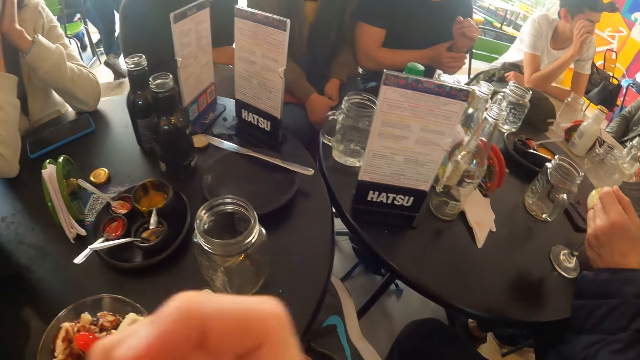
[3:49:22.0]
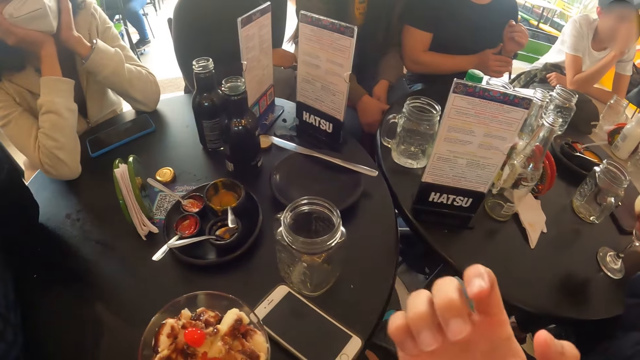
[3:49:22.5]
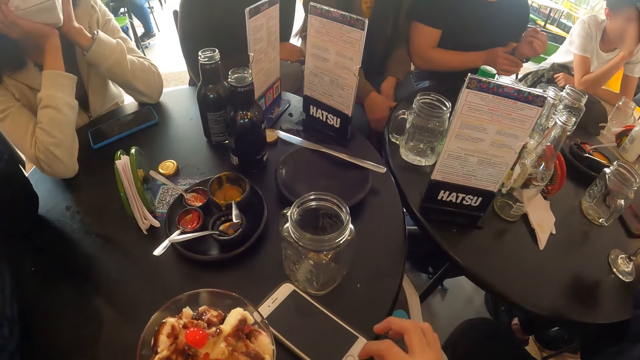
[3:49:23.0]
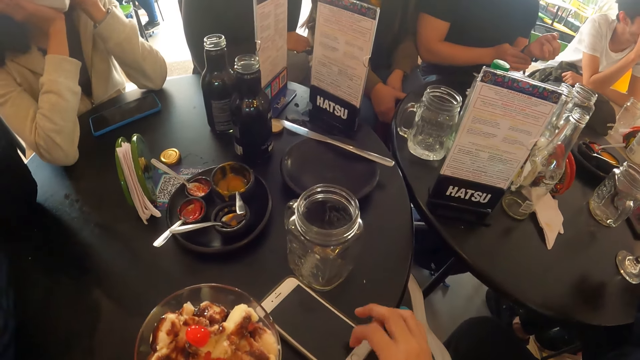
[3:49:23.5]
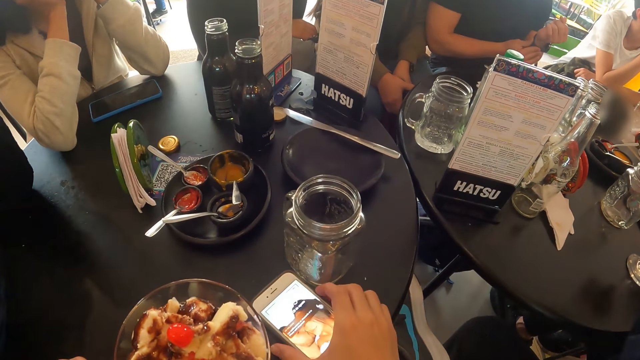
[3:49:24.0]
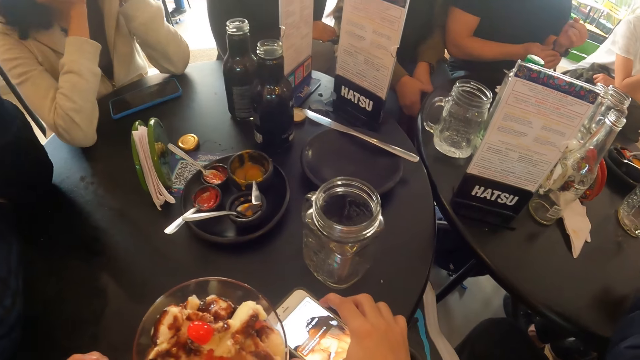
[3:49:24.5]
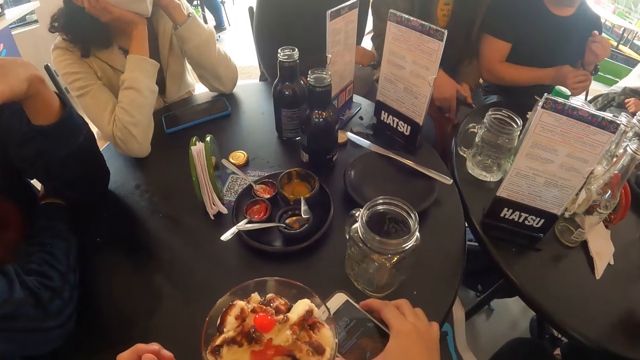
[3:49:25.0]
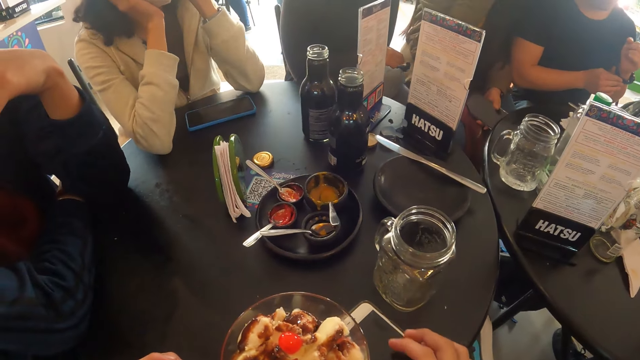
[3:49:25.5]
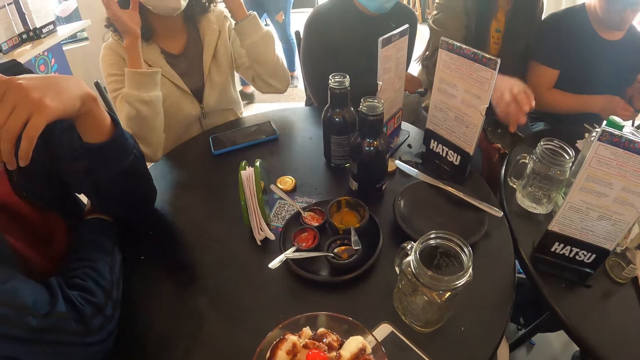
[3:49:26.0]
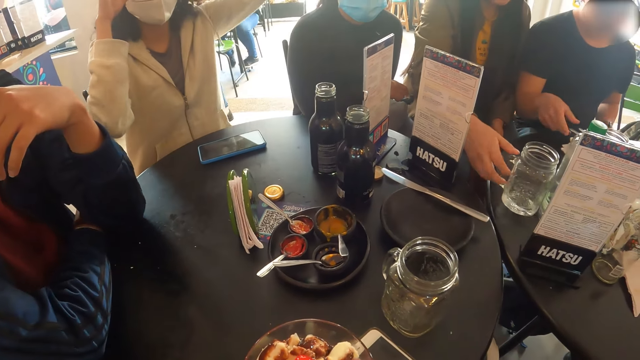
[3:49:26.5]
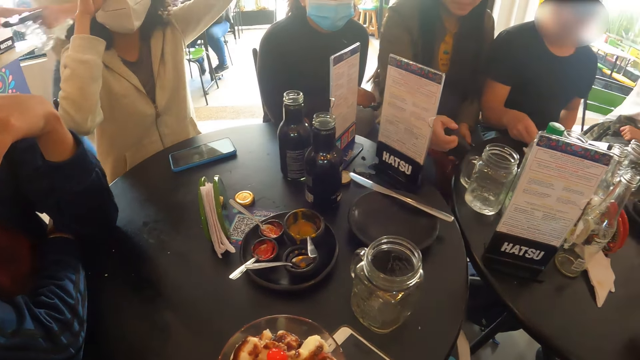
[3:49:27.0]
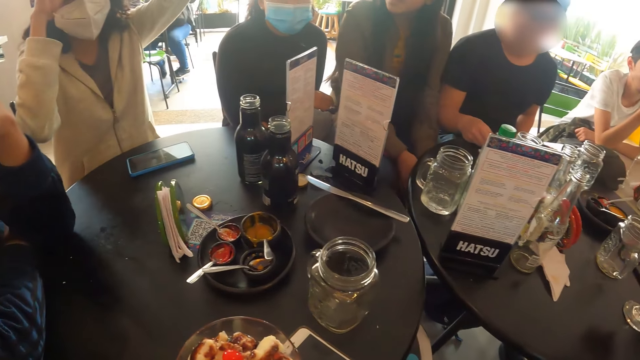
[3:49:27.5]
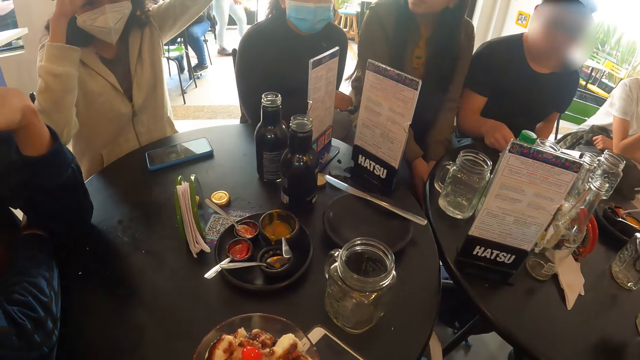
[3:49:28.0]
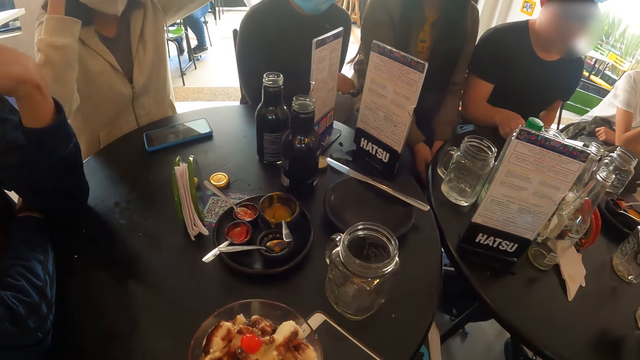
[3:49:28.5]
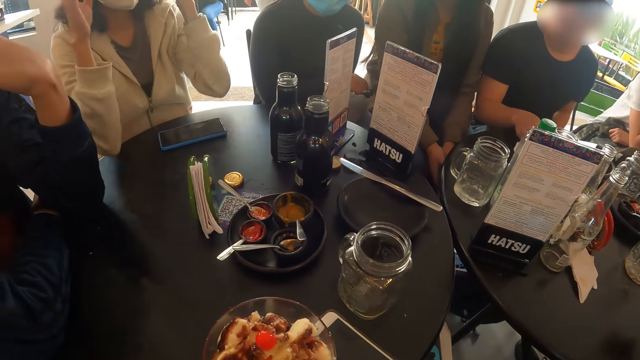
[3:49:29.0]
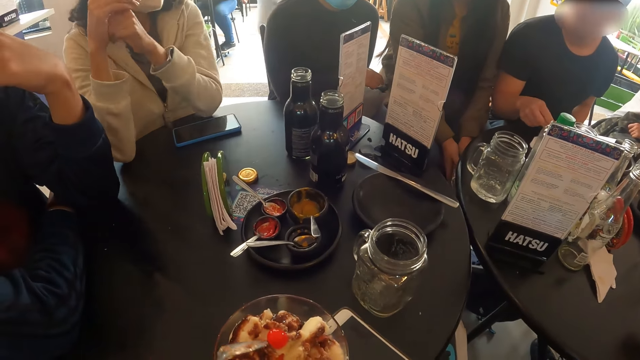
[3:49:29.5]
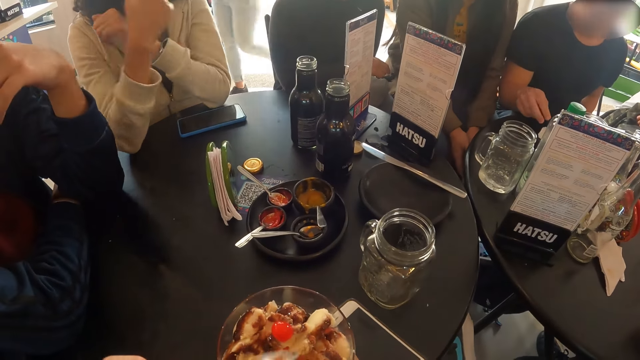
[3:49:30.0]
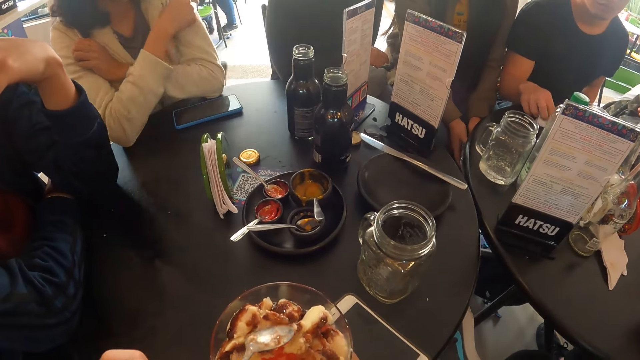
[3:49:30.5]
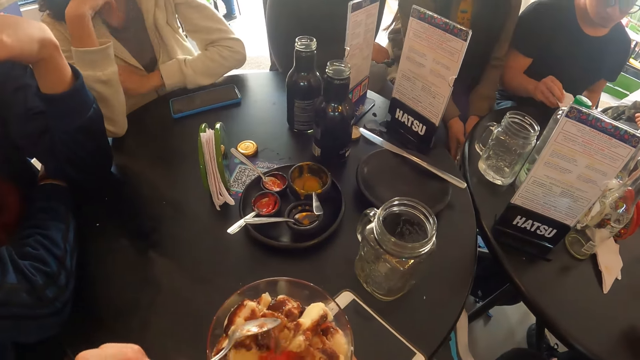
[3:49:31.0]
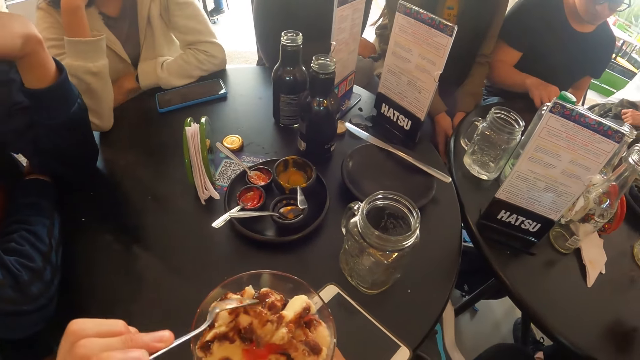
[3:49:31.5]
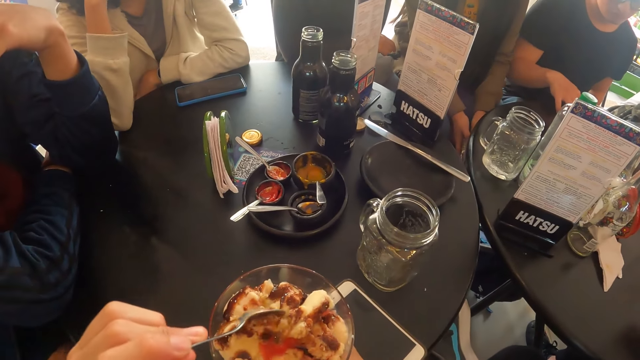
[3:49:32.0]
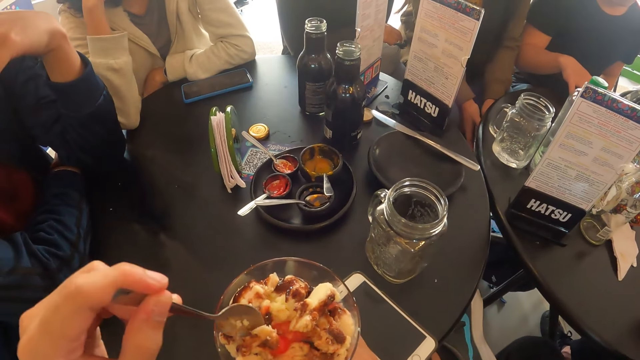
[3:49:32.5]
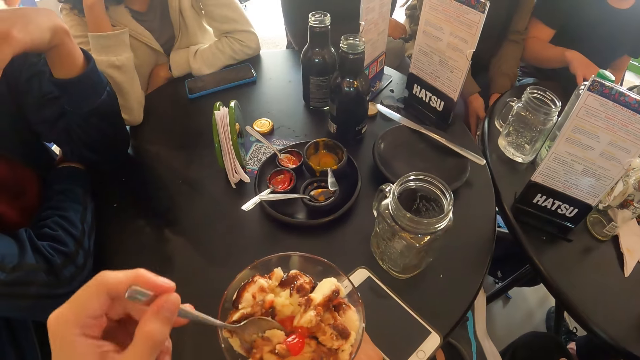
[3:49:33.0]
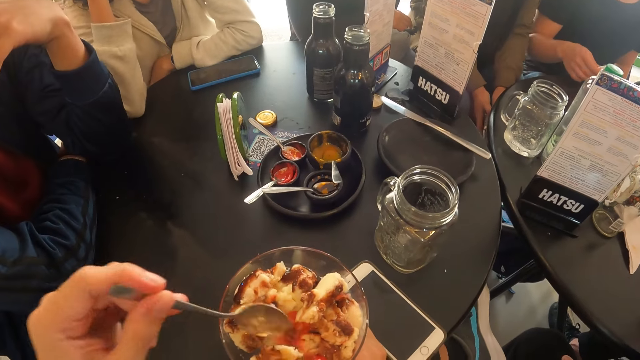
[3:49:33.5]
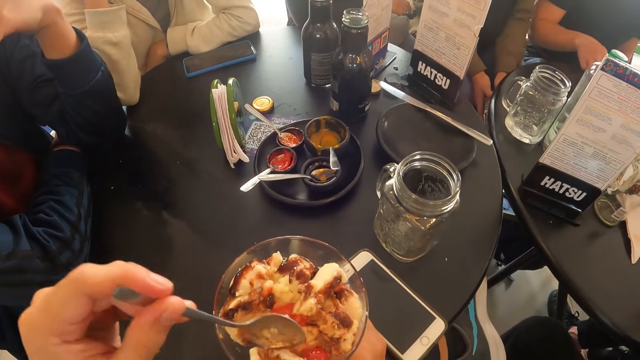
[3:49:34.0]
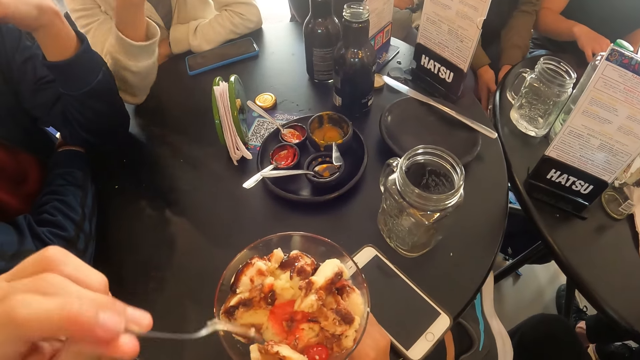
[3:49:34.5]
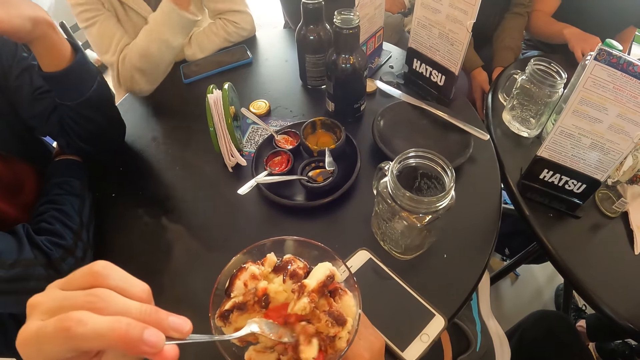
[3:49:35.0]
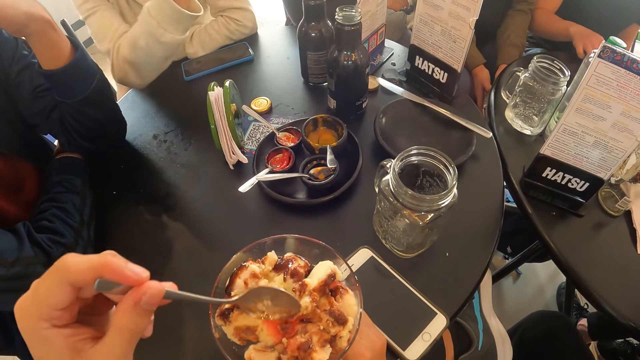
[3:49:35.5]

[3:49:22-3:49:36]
The camera wearer presses the phone on the table with her right hand. She scoops the ice cream. She eats the parfait with the spoon in her left hand.

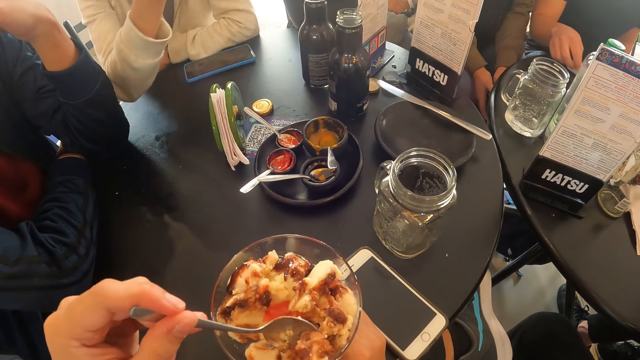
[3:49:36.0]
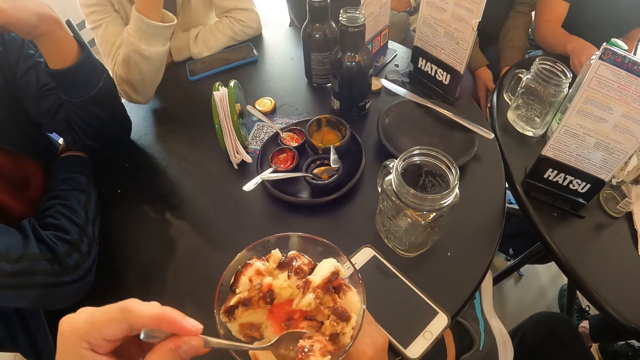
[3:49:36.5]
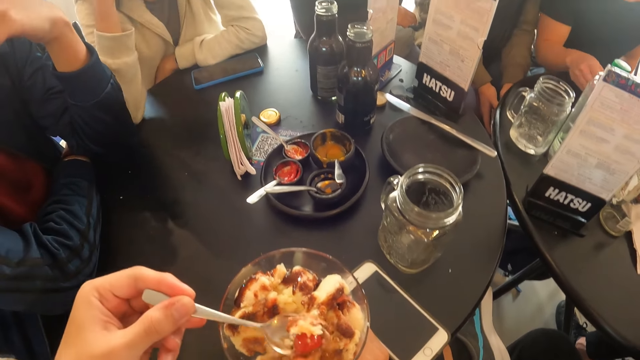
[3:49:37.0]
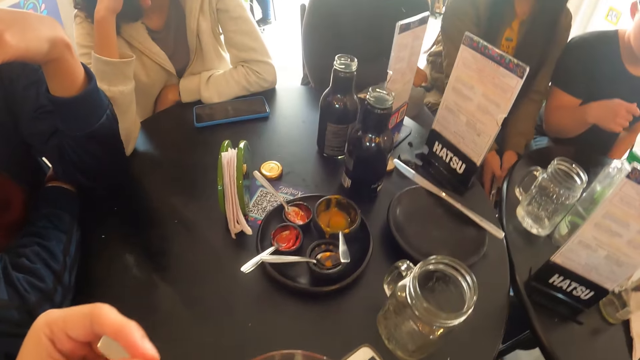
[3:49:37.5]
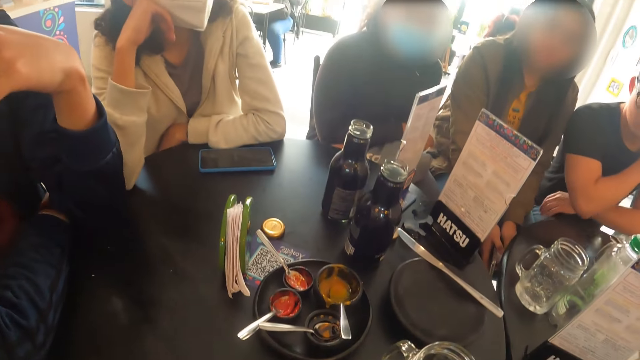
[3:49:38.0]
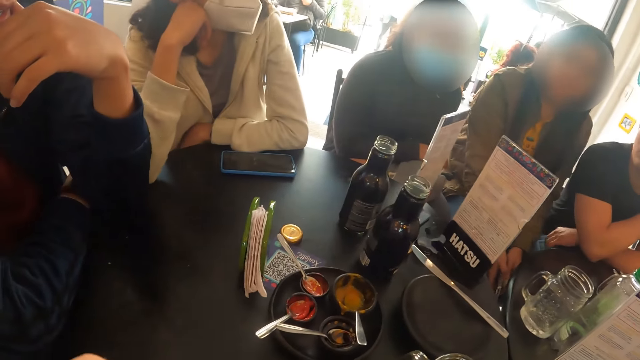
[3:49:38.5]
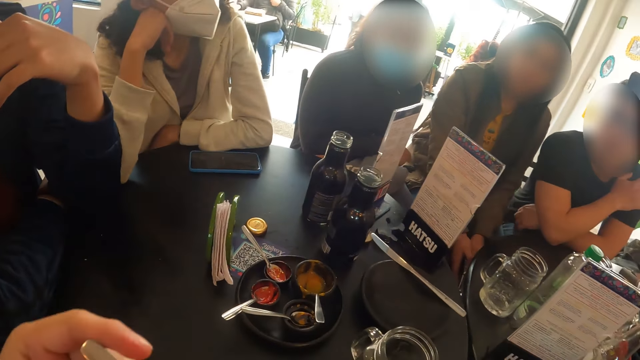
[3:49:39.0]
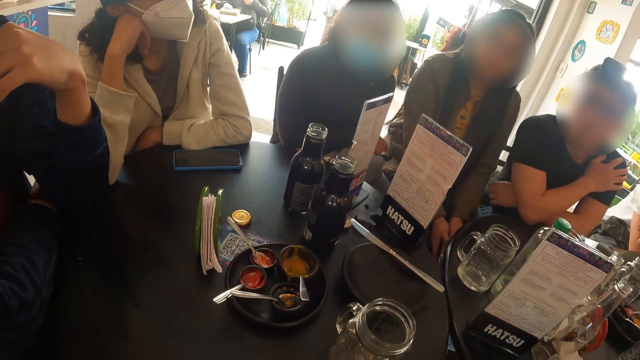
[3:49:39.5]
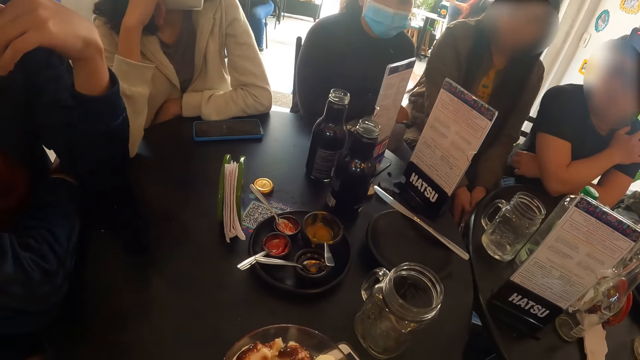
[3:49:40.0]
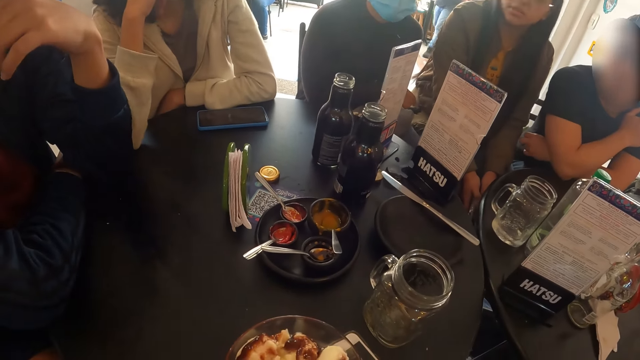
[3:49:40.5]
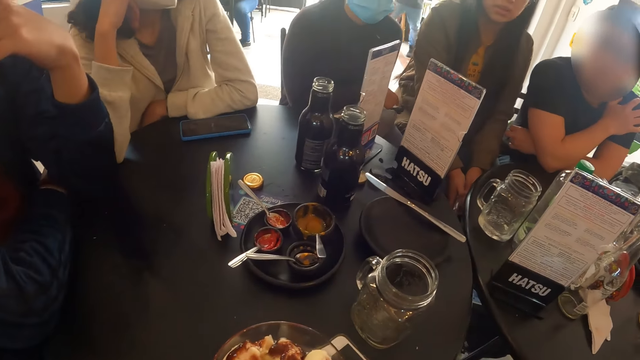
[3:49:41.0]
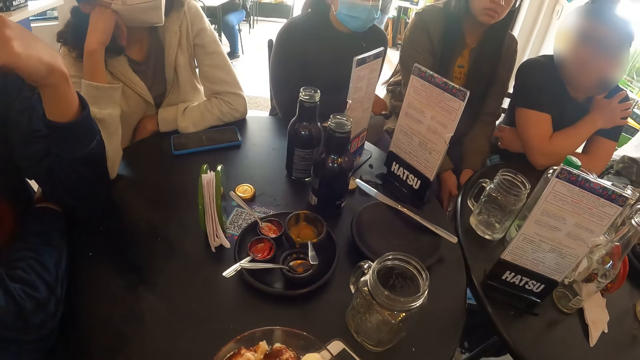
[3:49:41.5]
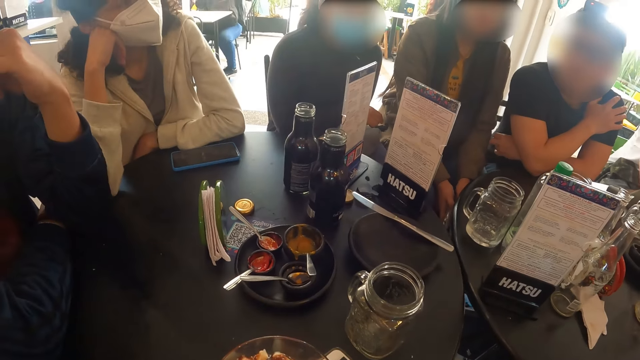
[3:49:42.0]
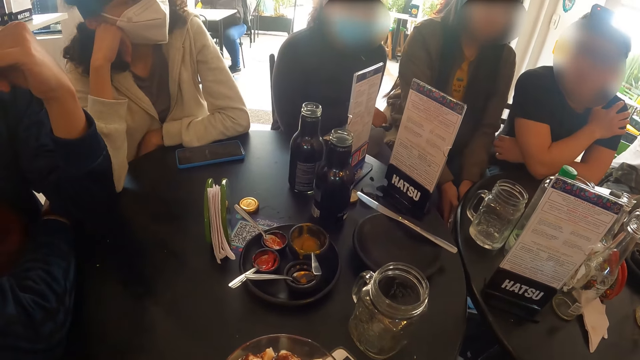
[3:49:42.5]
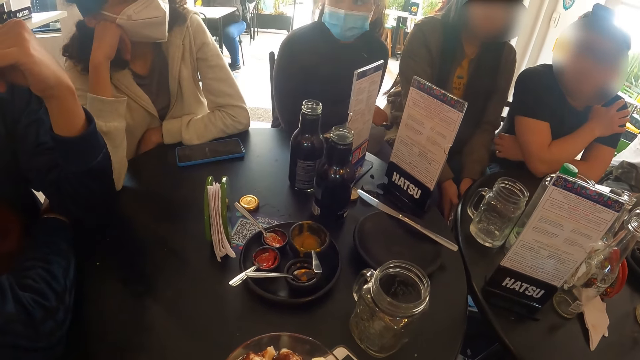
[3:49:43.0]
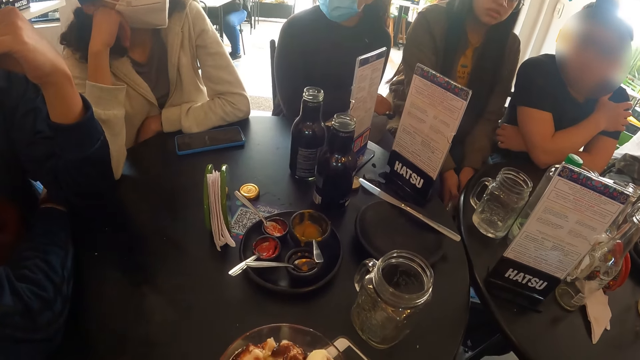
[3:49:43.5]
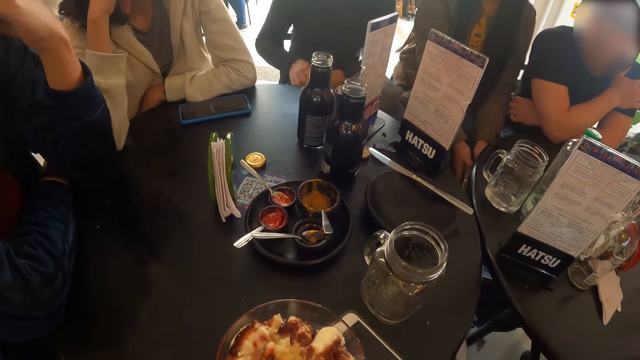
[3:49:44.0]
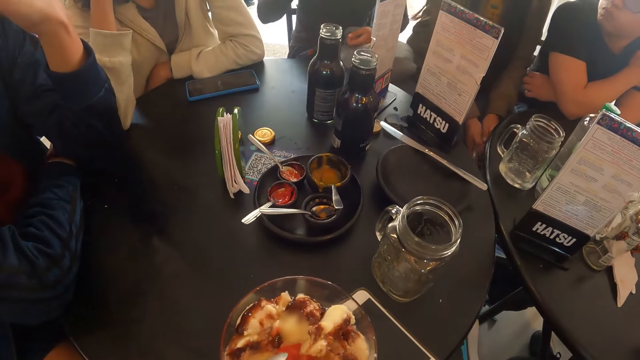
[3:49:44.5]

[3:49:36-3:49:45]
The camera wearer eats the ice cream.
